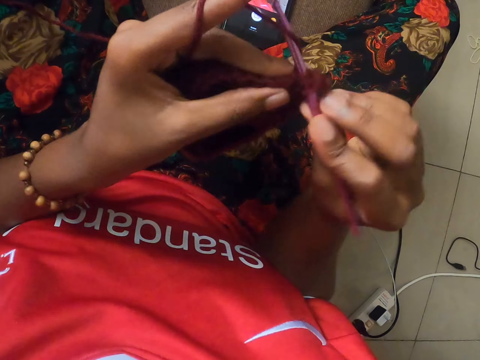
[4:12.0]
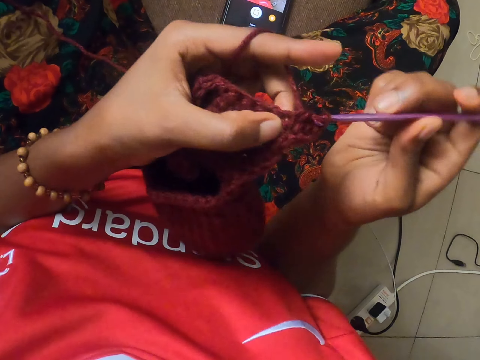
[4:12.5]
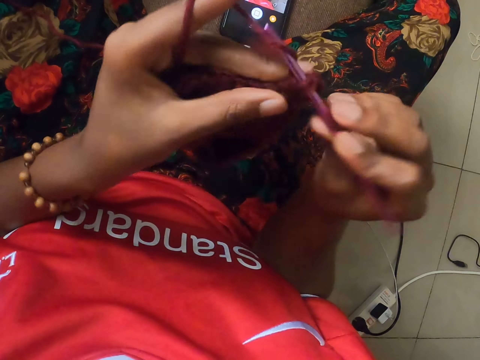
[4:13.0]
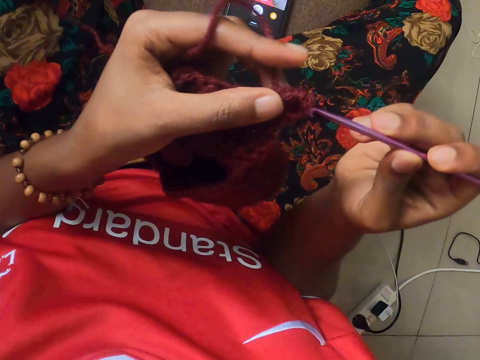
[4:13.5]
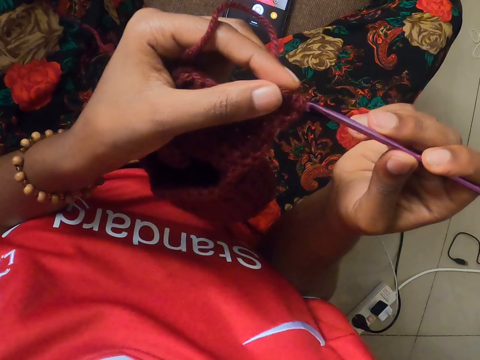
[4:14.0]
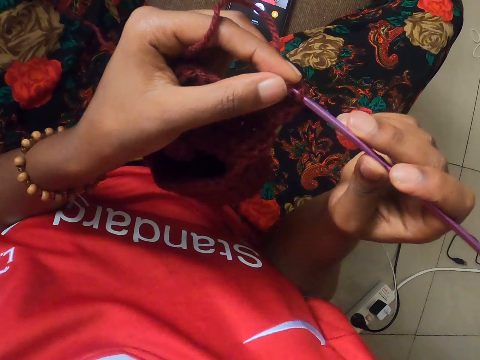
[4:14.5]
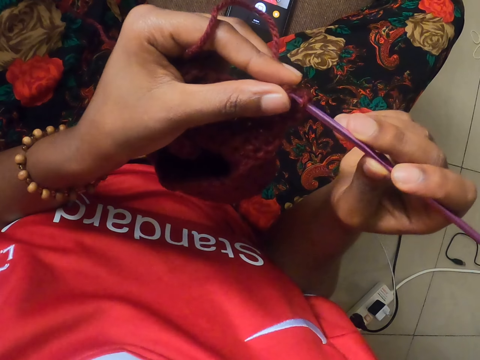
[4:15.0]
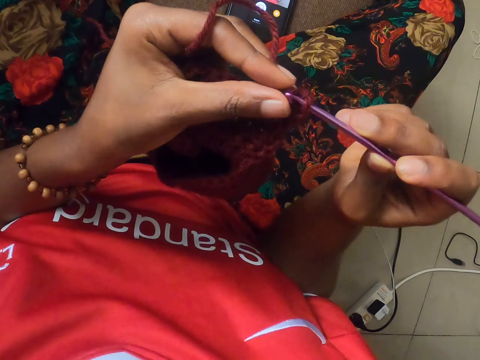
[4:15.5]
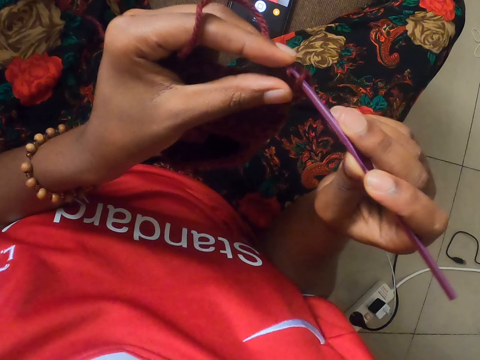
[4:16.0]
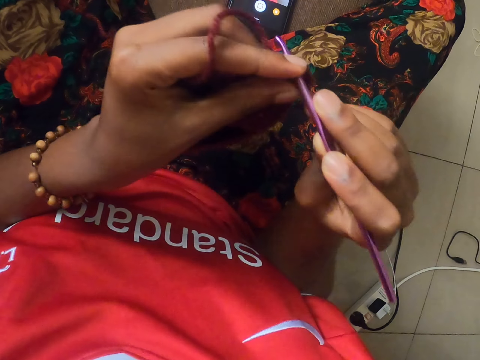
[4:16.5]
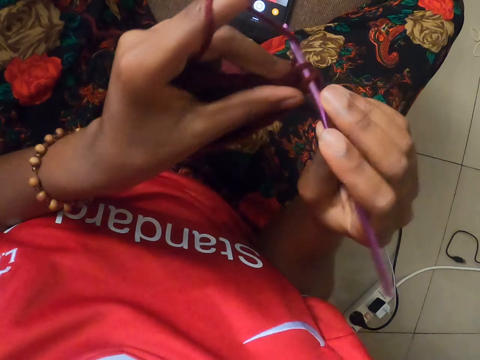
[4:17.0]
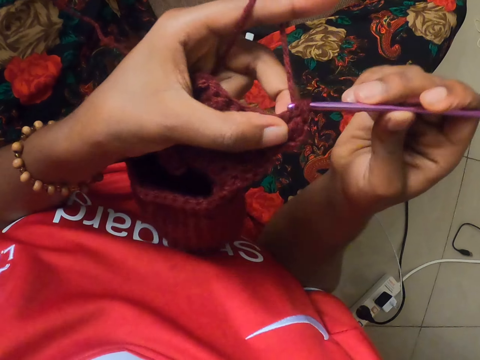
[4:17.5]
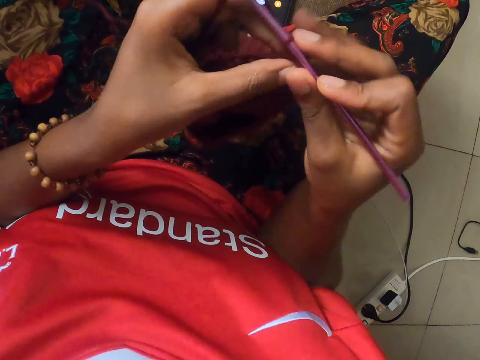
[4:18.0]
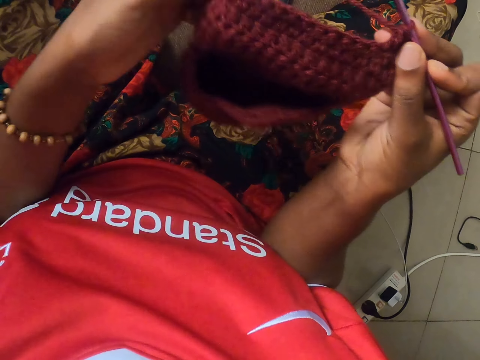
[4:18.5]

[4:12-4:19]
The camera wearer pulls out the crochet hook from the crocheted pattern with her right hand. She puts the crochet hook into the crocheted pattern with her right hand. She crochets the strand of wool into the crocheted pattern with the crochet hook in her right hand.

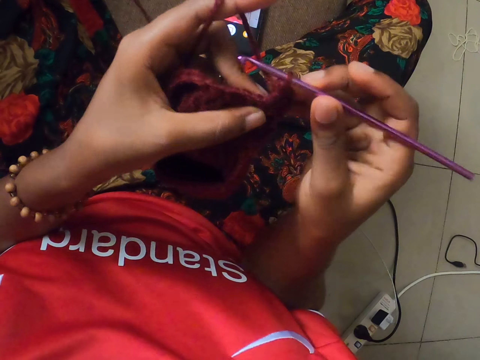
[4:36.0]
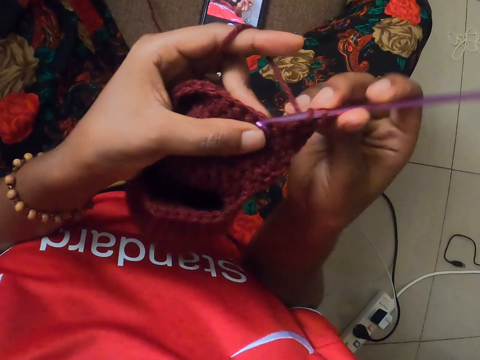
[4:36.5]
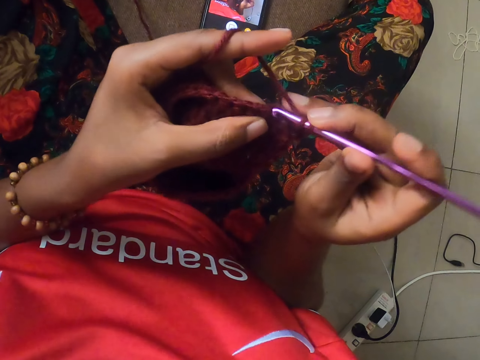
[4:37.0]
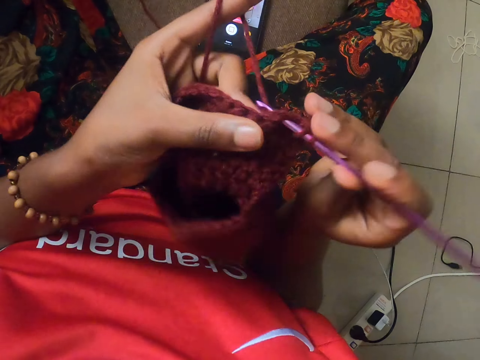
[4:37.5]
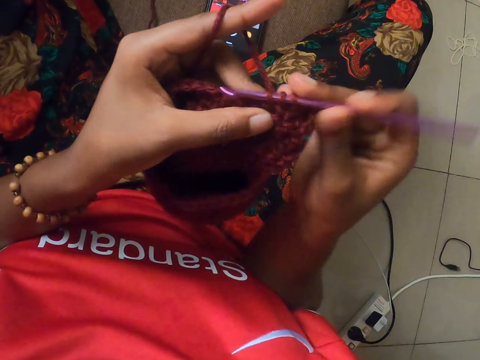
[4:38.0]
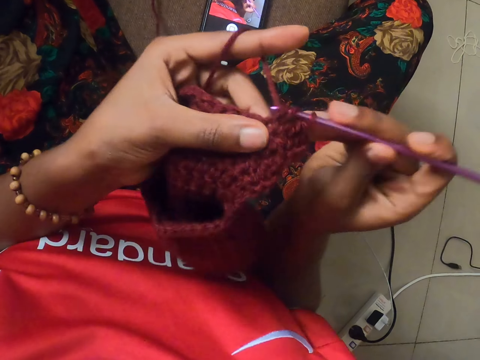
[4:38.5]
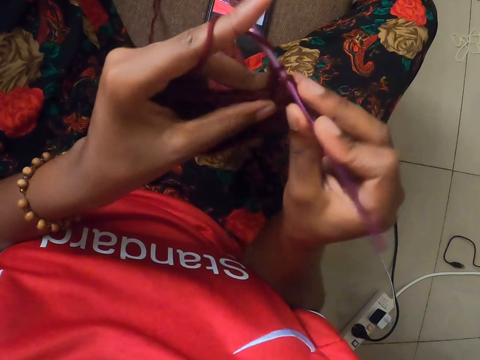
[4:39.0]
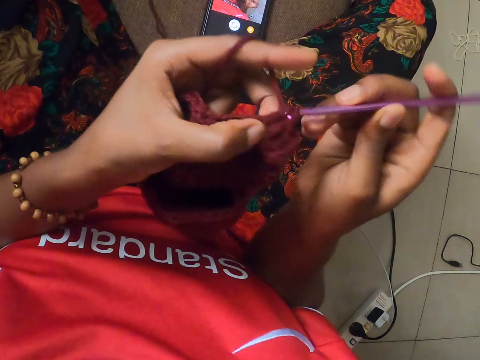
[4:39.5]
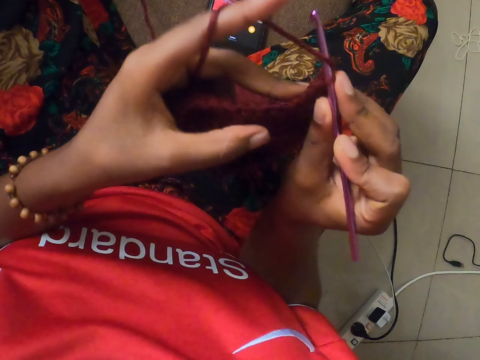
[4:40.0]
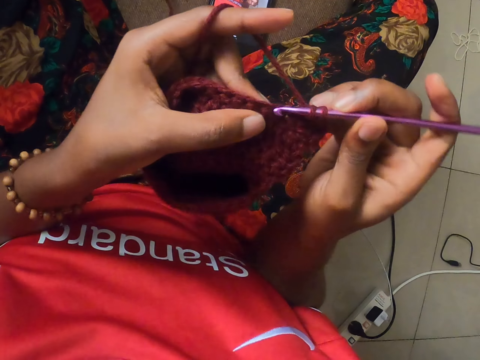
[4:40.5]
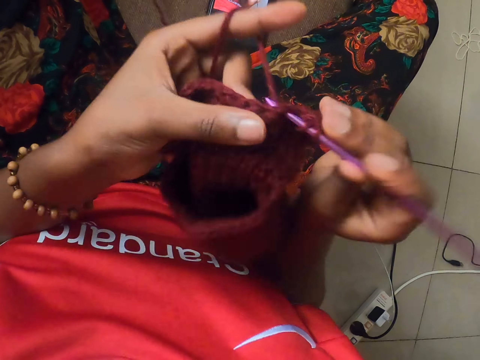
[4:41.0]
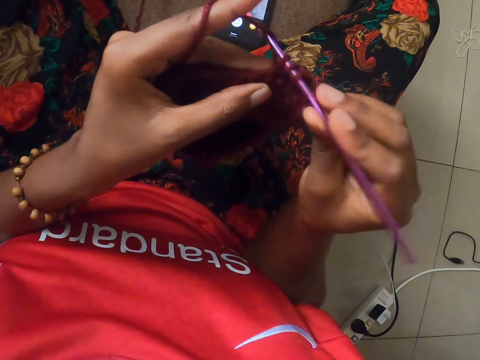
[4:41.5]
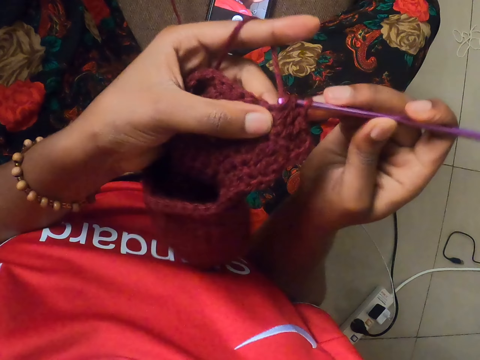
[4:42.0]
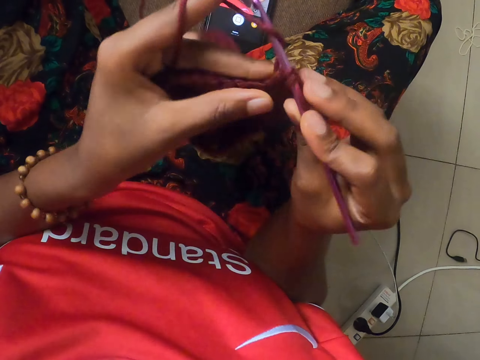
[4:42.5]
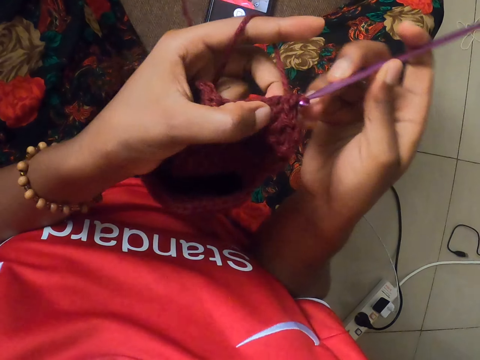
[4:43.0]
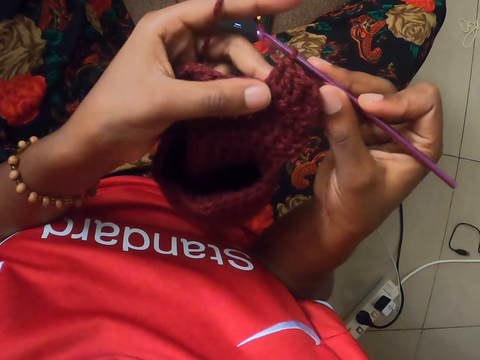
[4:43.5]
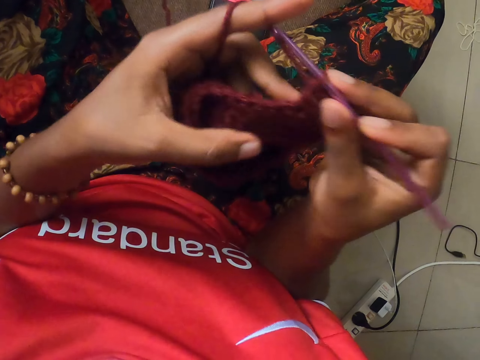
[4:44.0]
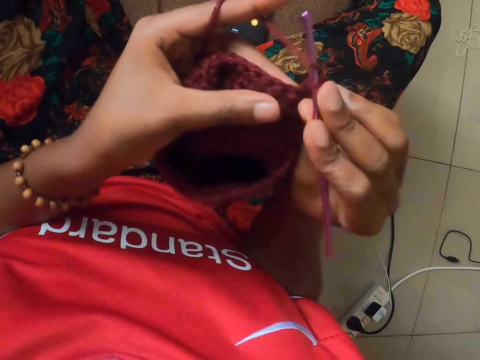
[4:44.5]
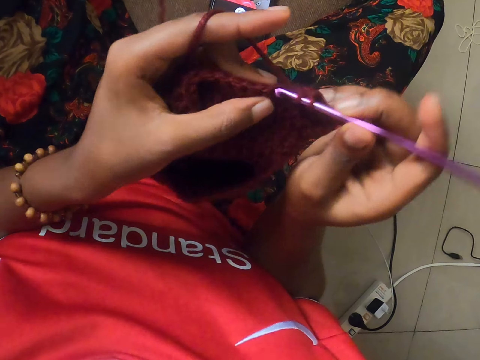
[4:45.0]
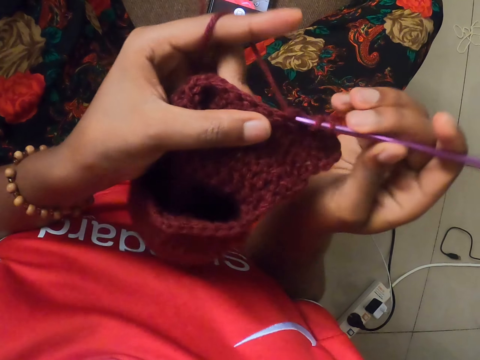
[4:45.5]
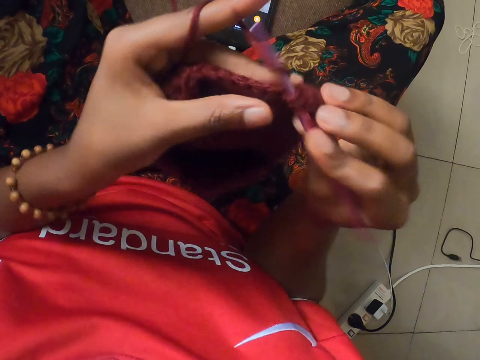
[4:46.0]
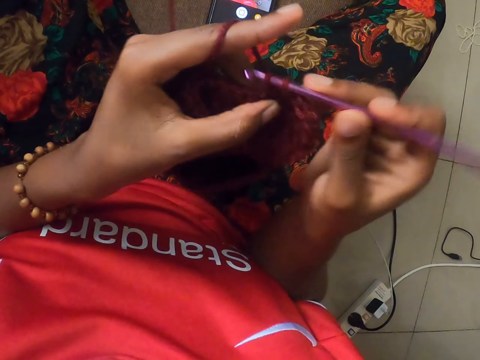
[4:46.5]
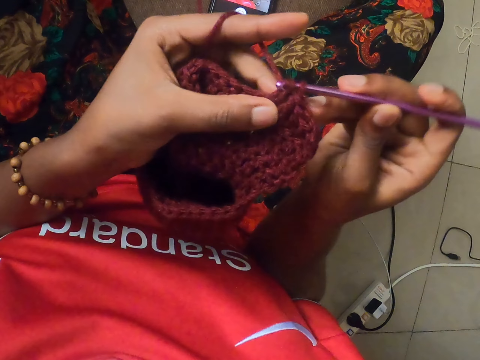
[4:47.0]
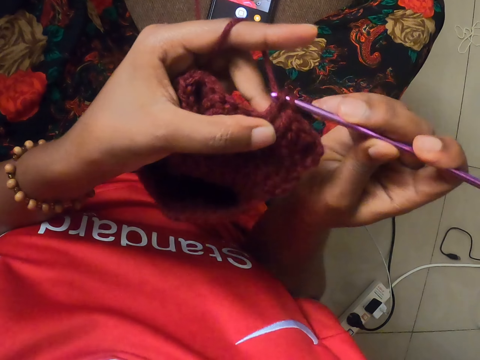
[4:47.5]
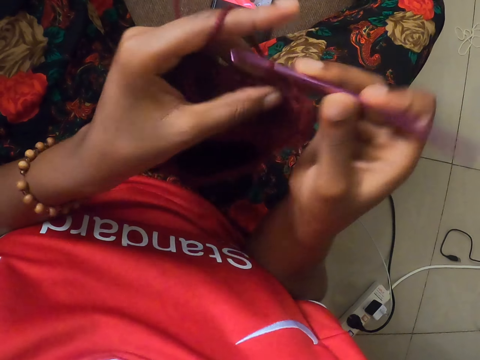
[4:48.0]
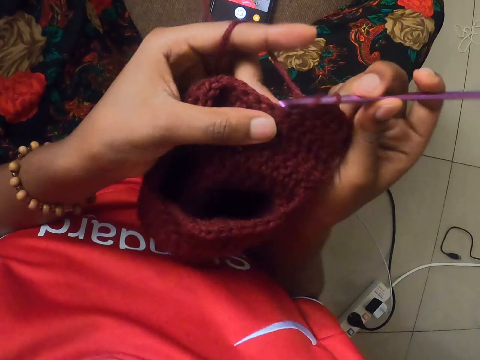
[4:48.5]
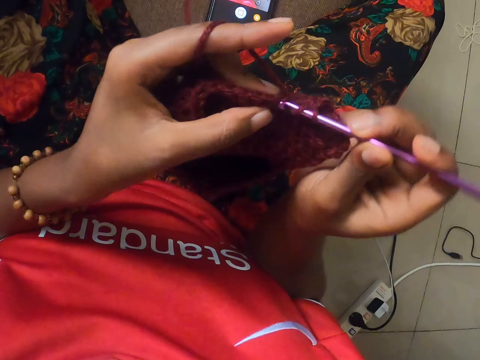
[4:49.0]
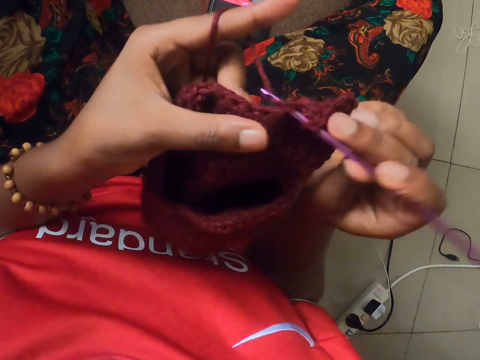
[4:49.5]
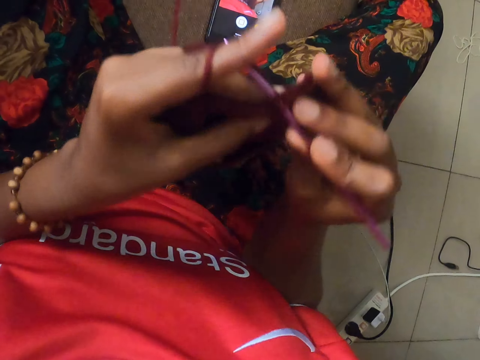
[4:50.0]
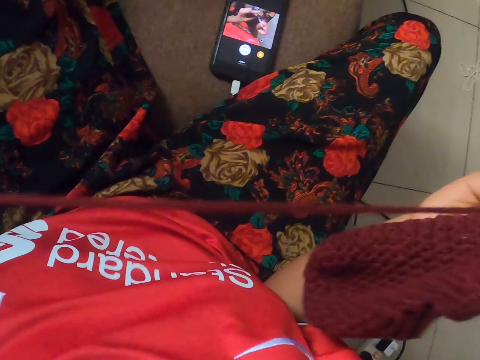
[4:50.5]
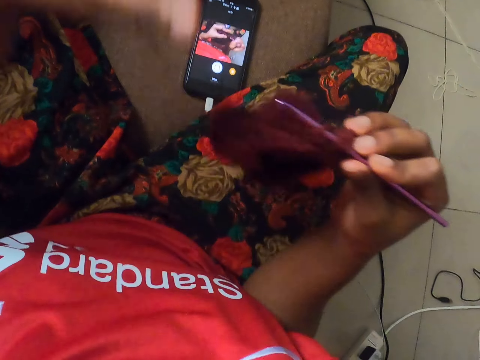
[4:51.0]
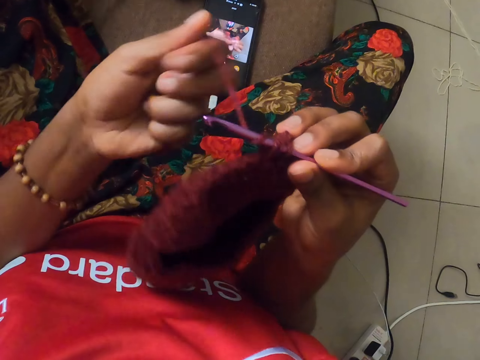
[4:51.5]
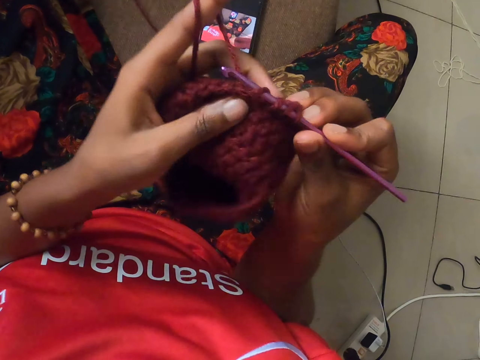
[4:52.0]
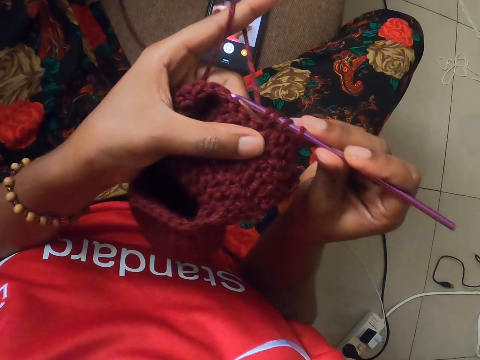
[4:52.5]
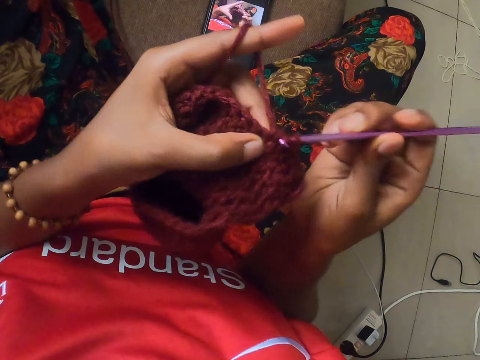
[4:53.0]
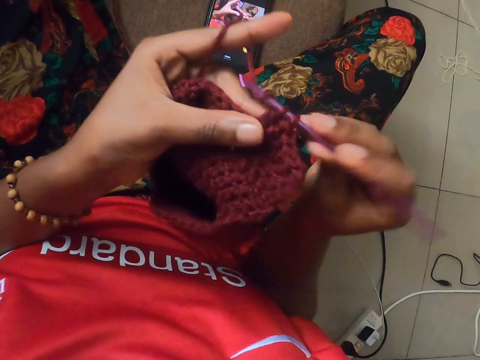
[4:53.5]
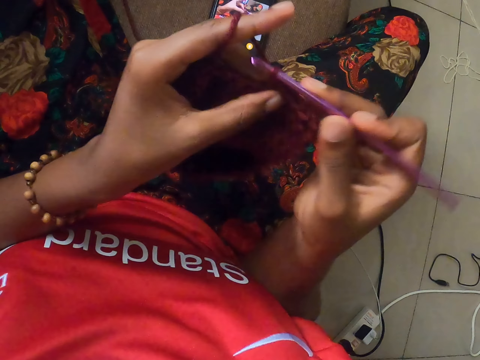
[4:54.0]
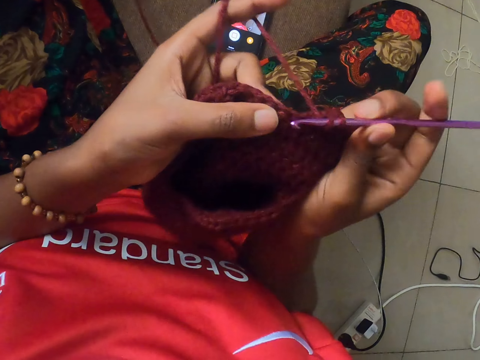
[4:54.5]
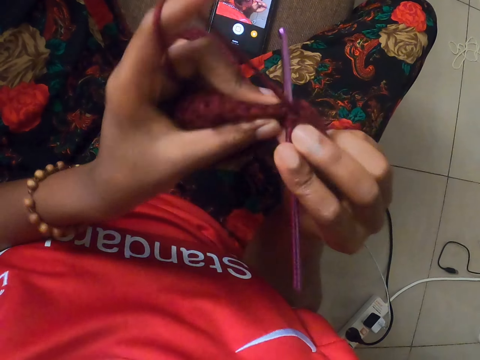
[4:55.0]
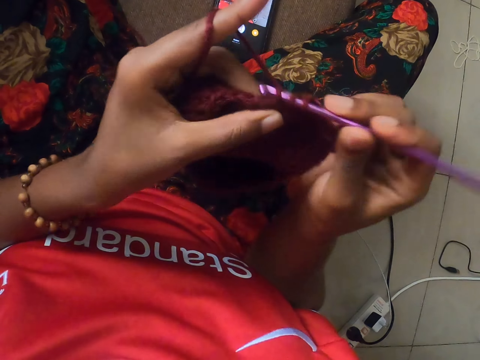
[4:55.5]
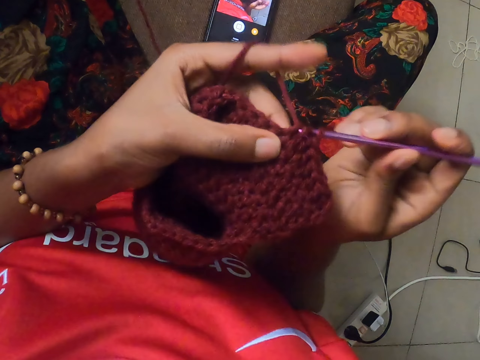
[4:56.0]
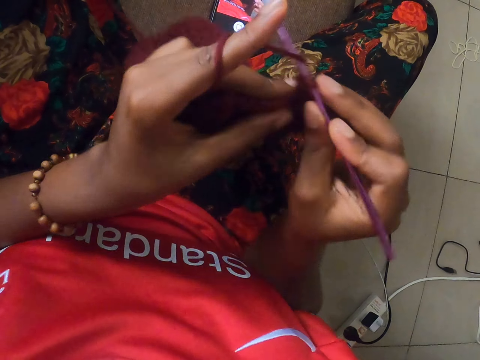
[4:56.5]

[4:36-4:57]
The camera wearer crochets the strand of wool into the crocheted pattern with the crochet hook in her right hand. She stretches the material. She knits the material with a crochet.
